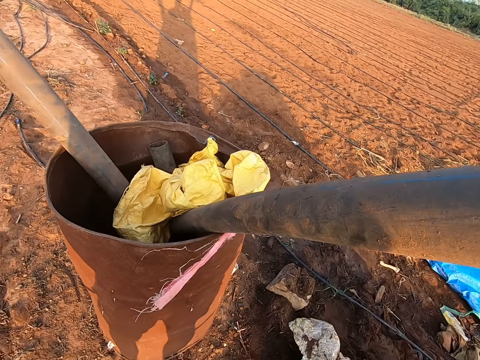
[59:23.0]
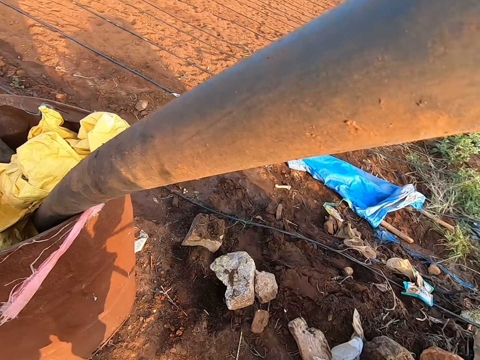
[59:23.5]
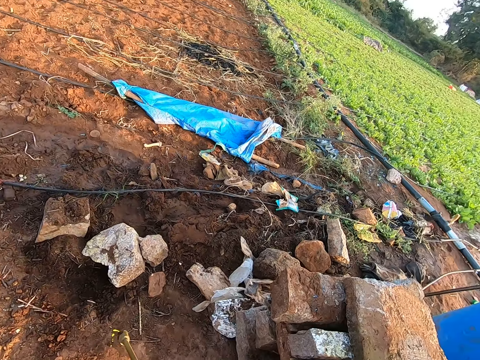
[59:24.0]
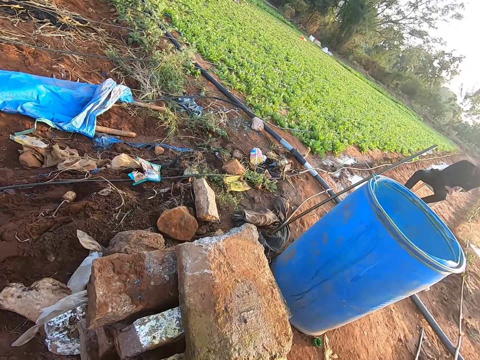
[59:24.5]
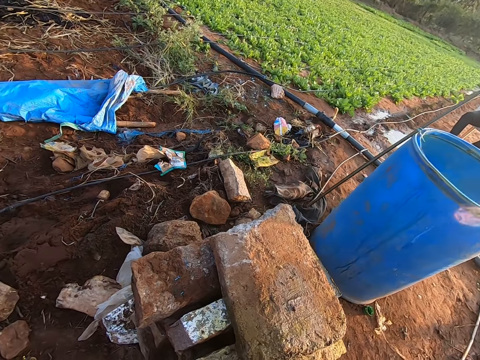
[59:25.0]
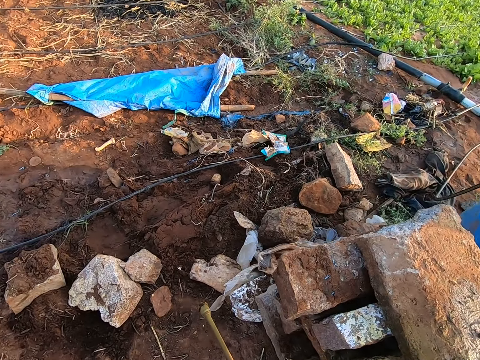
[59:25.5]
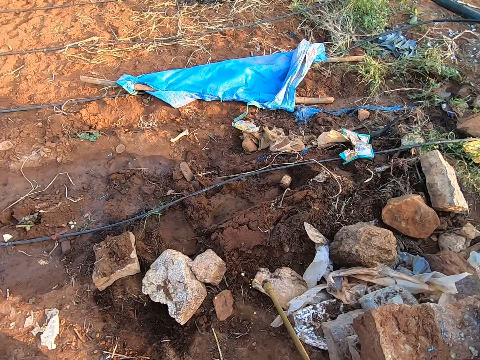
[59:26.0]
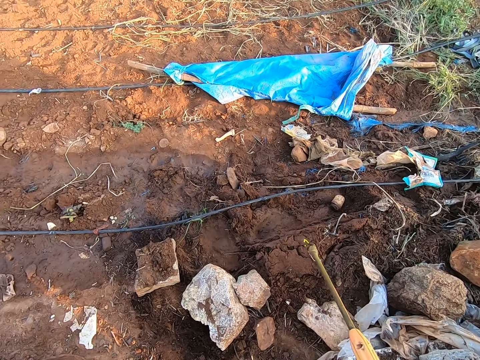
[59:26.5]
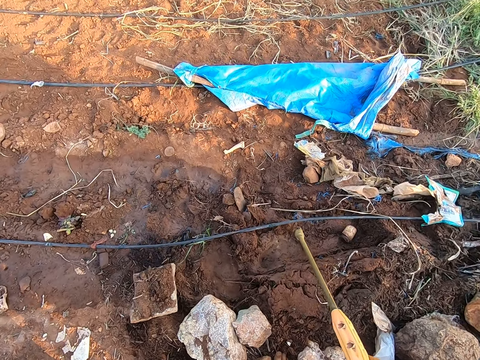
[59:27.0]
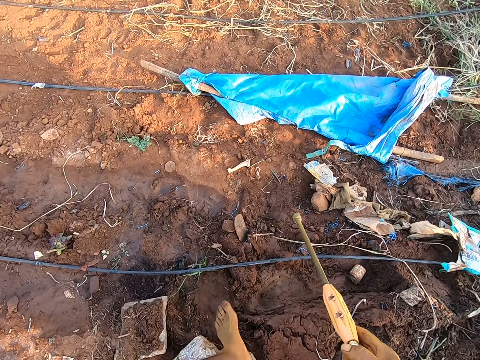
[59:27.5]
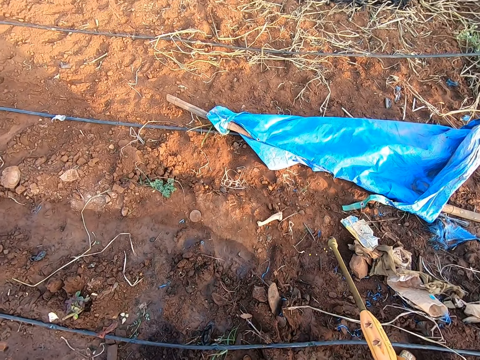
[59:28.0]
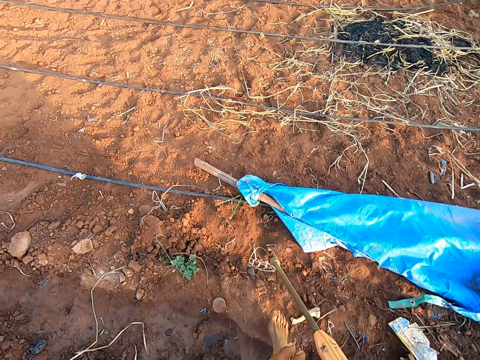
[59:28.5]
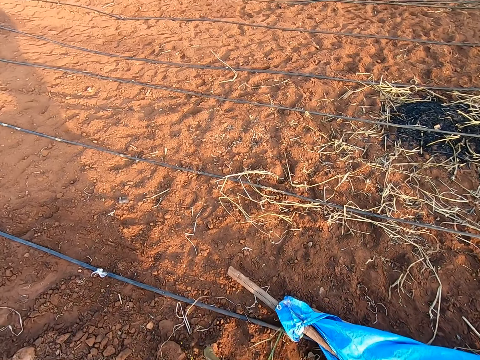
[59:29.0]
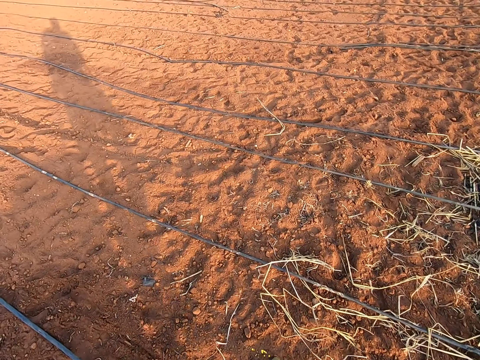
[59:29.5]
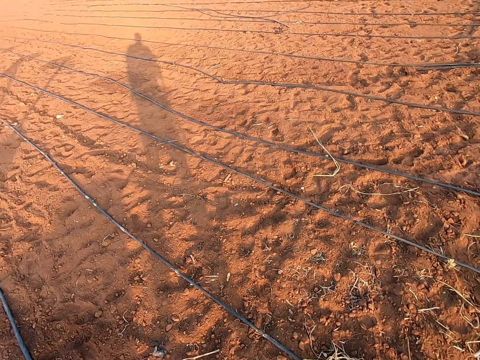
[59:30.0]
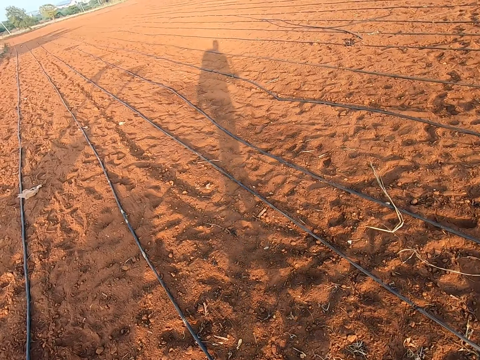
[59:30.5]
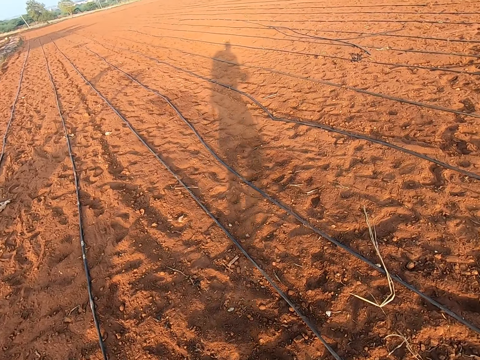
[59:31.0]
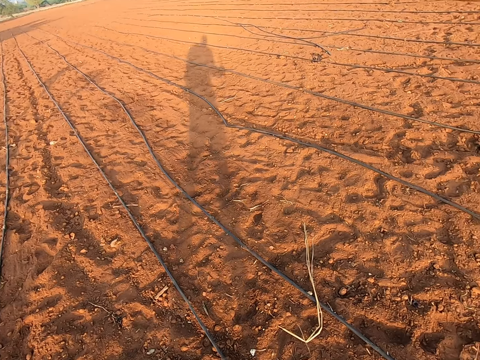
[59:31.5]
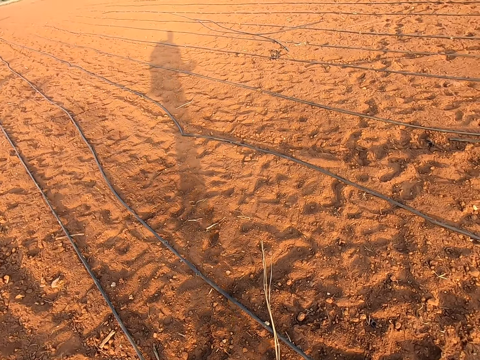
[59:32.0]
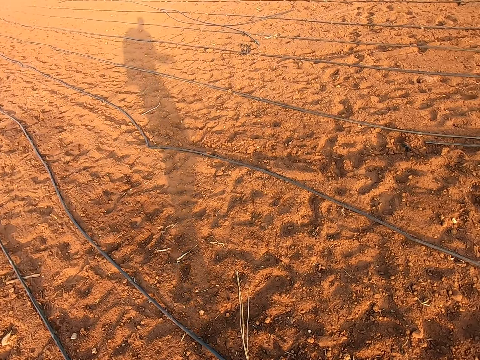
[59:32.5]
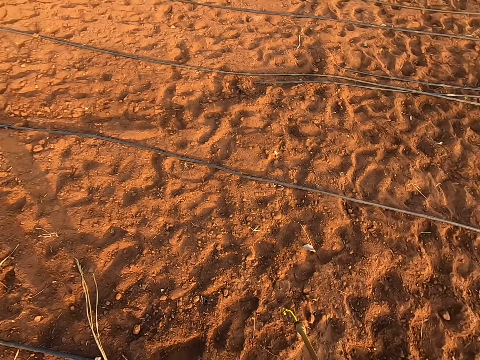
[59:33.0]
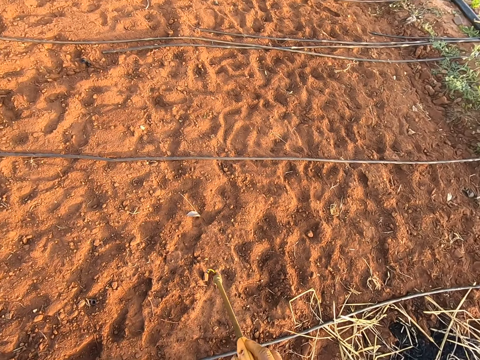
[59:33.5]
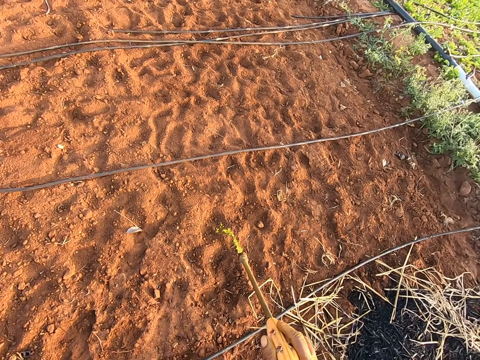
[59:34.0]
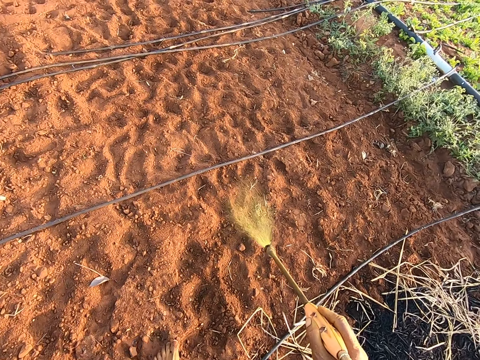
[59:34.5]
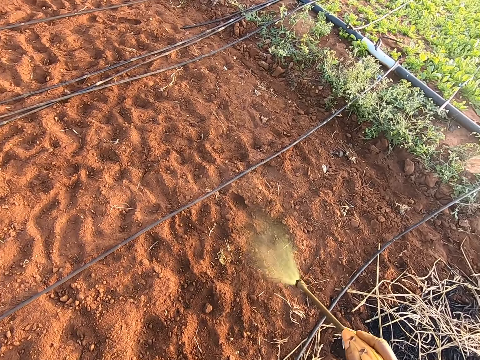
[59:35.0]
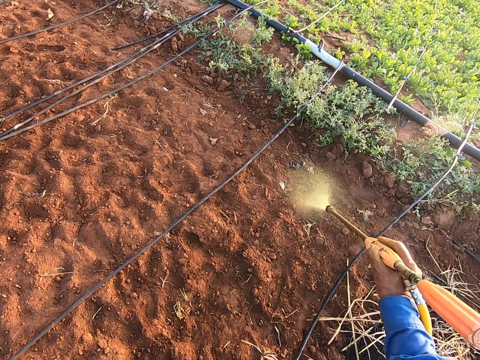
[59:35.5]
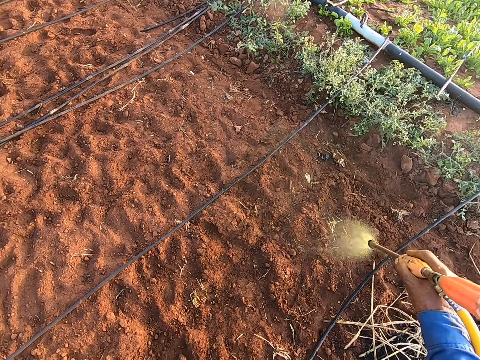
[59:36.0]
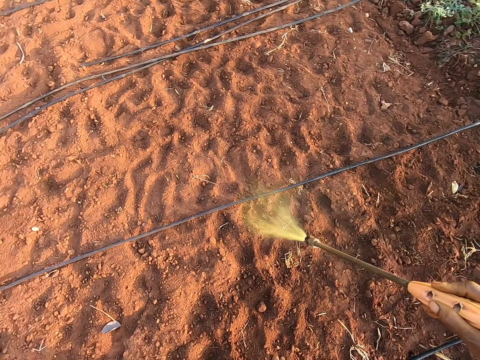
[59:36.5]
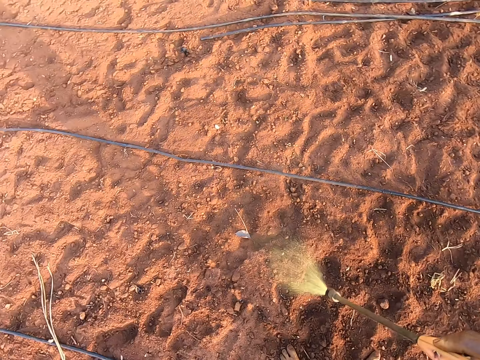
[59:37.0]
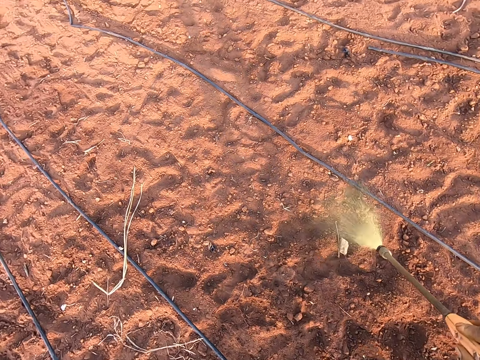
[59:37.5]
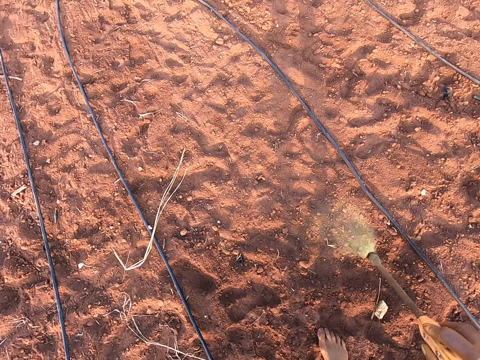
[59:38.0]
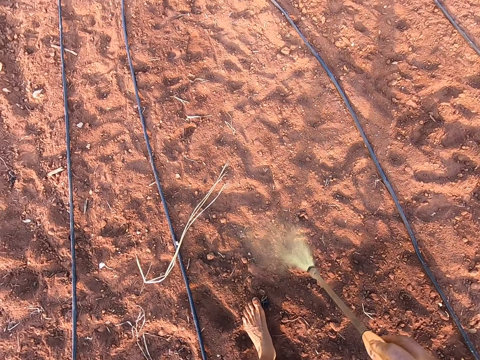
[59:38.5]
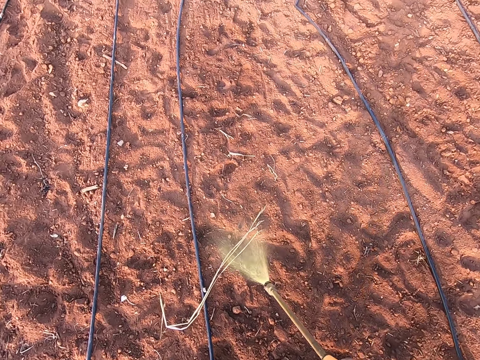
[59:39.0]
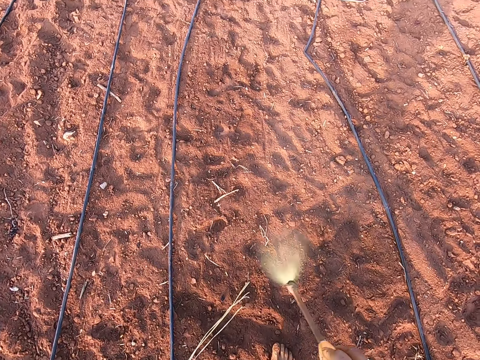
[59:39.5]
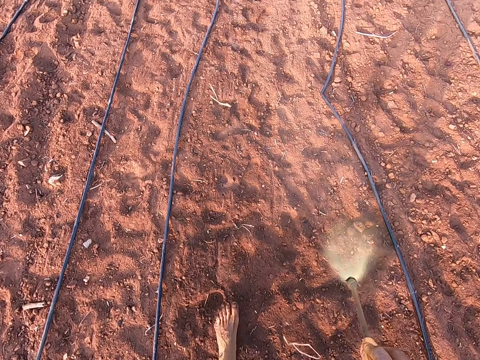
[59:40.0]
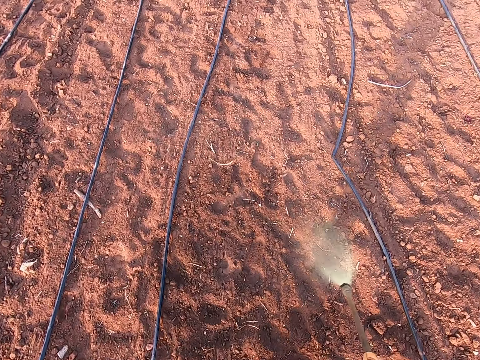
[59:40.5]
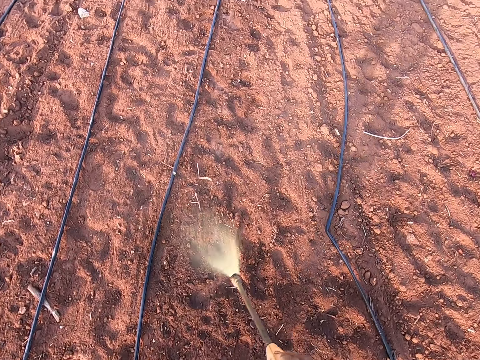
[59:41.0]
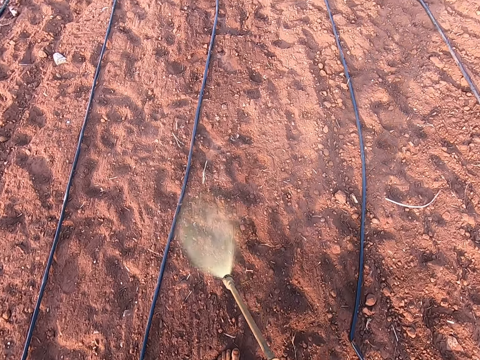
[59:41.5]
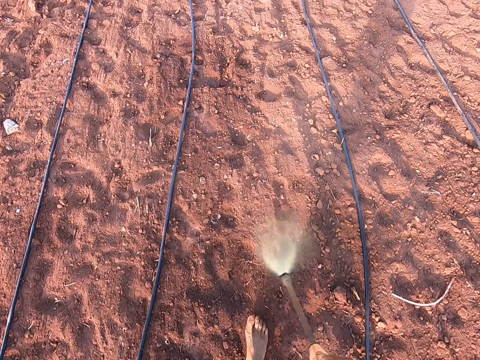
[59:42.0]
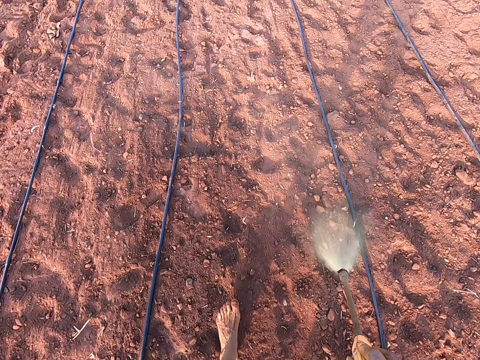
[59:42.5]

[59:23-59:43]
The camera wearer holds the nozzle of the backpack sprayer with his right hand. He walks. He sprays the ground with the nozzle of the backpack sprayer in his right hand. He sprays liquid on the ground again. He talks.

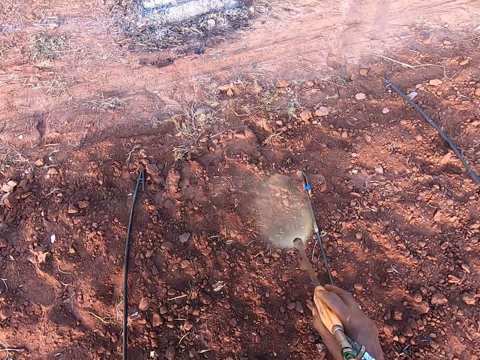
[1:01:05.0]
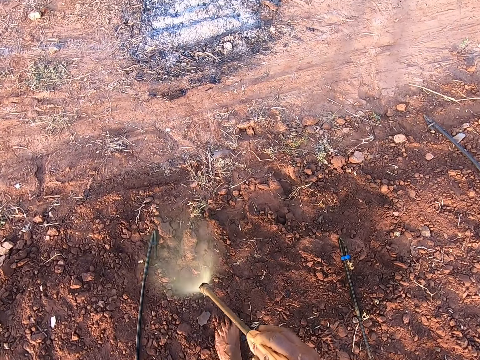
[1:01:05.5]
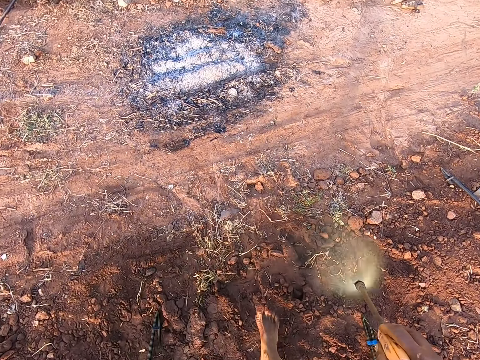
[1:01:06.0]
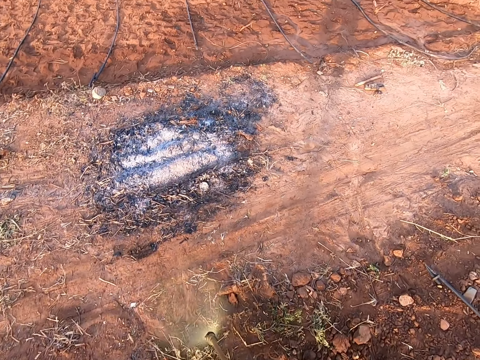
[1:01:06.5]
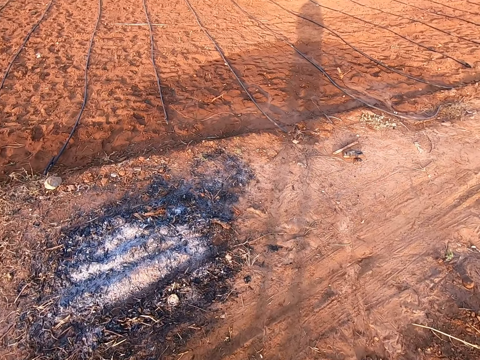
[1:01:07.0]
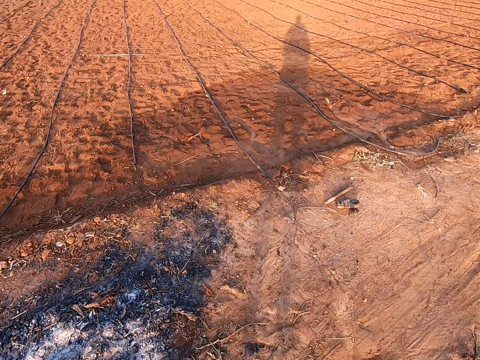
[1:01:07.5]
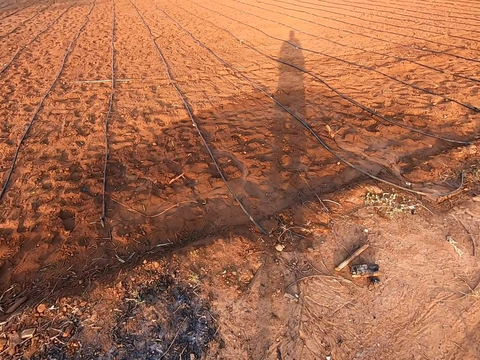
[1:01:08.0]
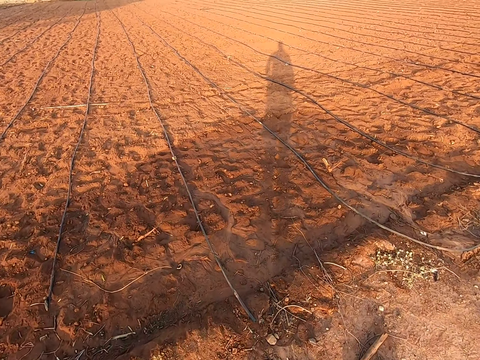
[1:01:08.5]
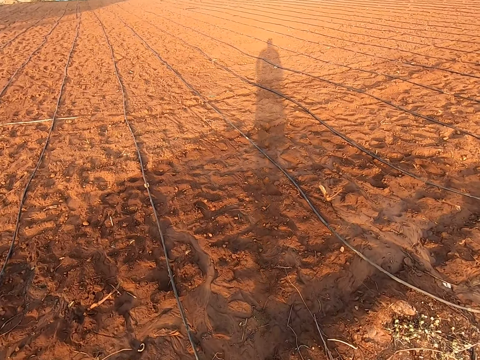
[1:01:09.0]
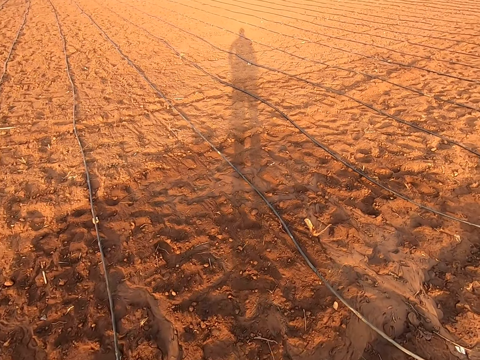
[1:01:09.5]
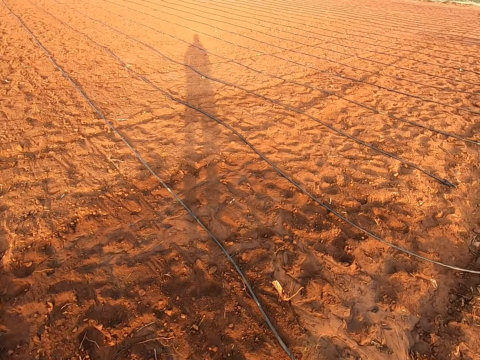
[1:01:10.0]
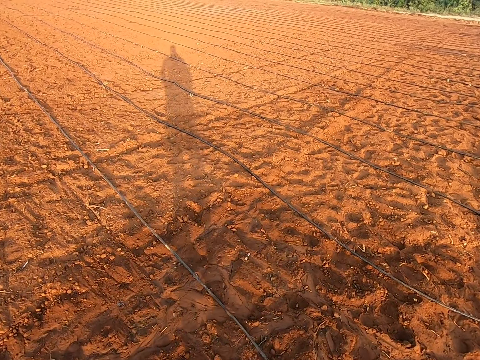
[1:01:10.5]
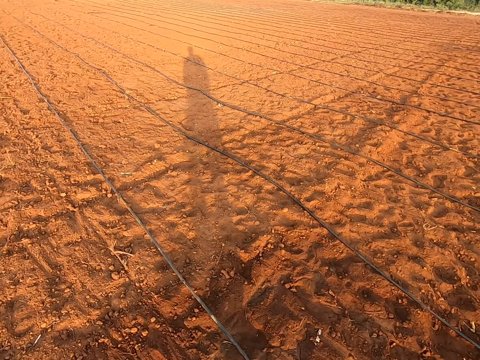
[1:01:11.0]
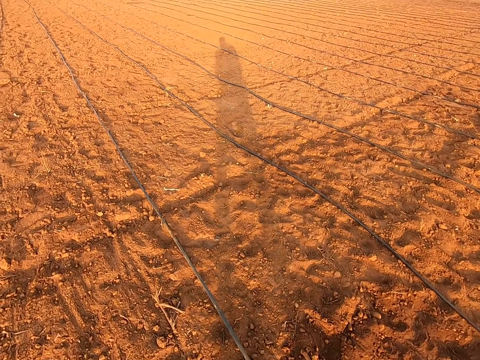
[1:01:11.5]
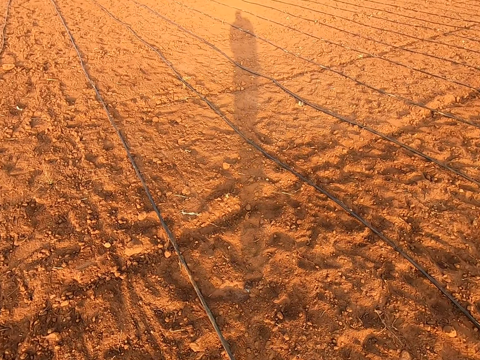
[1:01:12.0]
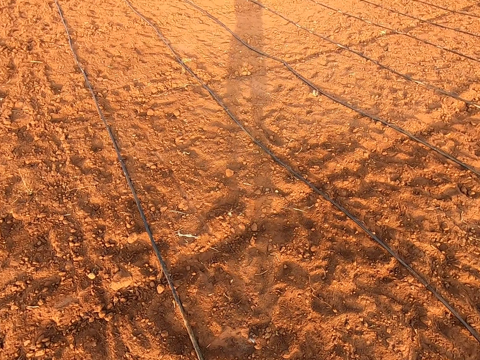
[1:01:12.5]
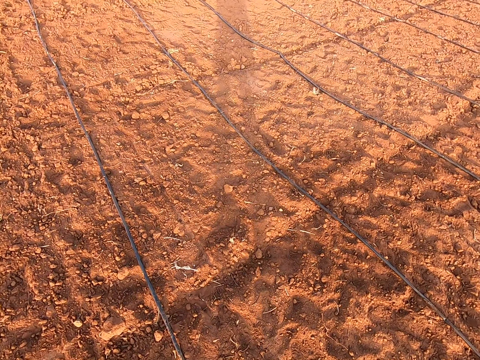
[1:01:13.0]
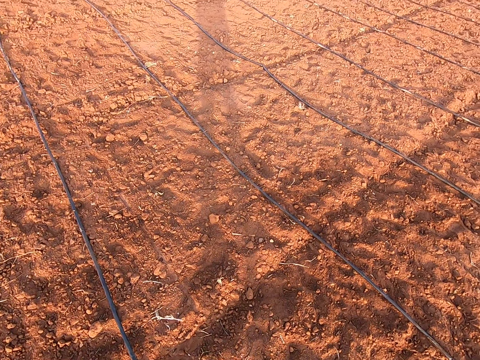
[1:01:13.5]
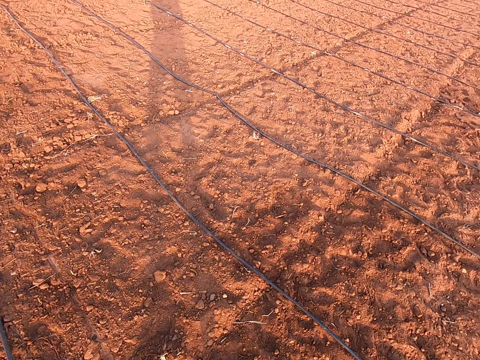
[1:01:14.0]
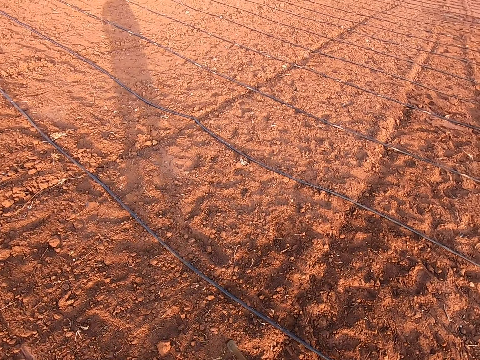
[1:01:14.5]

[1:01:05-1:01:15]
The camera wearer walks across the road.
